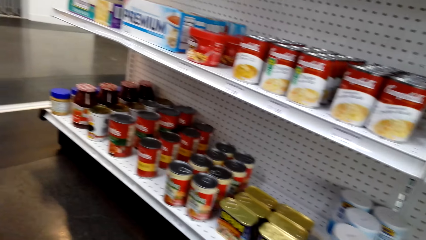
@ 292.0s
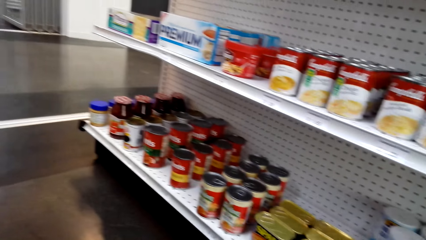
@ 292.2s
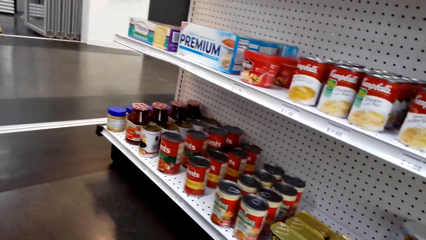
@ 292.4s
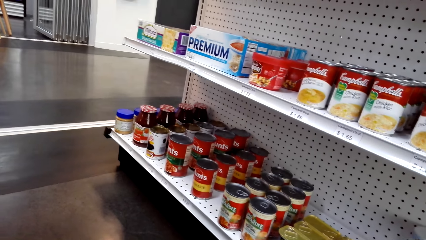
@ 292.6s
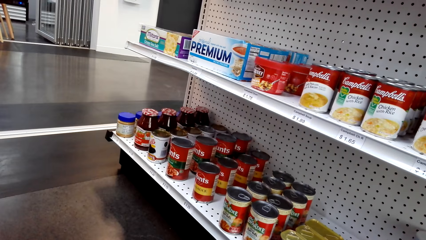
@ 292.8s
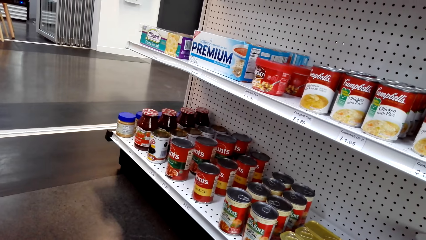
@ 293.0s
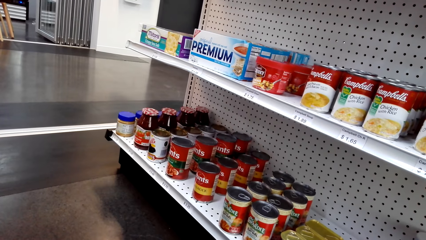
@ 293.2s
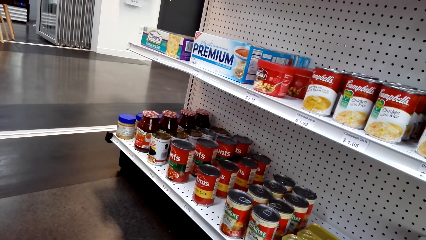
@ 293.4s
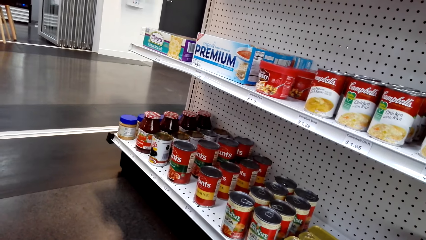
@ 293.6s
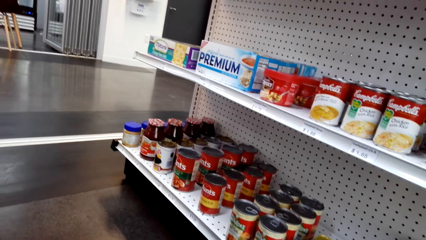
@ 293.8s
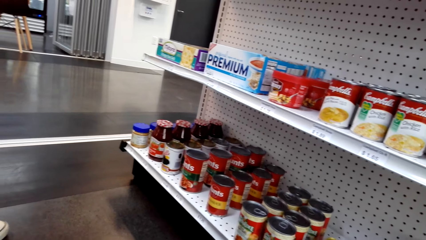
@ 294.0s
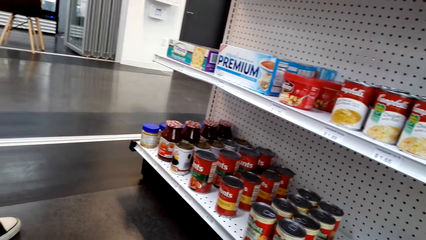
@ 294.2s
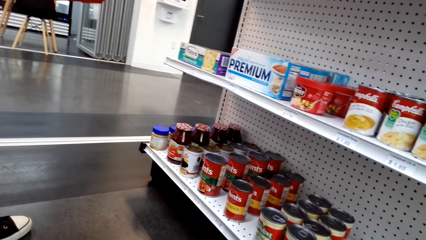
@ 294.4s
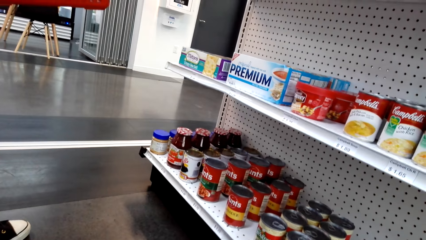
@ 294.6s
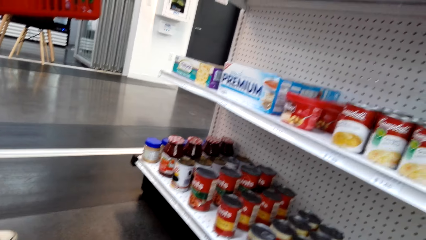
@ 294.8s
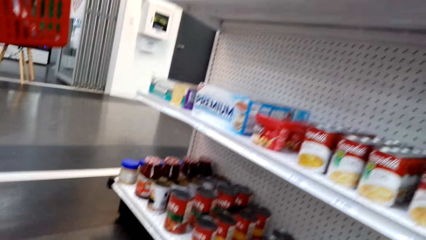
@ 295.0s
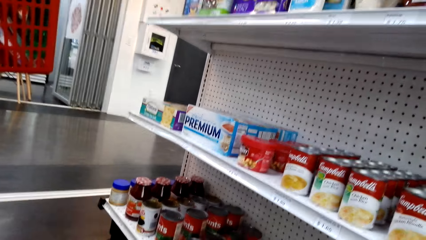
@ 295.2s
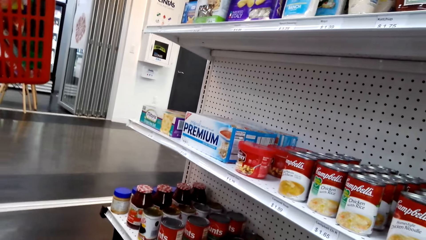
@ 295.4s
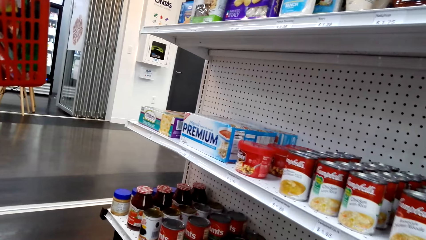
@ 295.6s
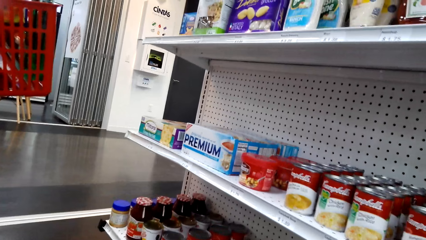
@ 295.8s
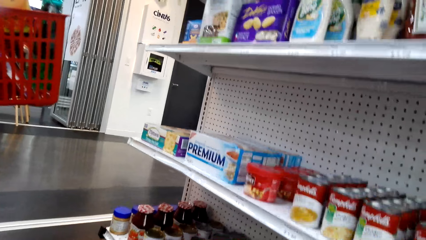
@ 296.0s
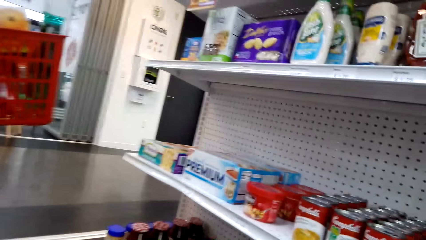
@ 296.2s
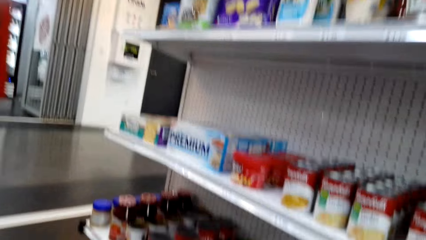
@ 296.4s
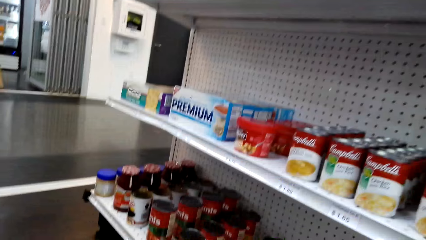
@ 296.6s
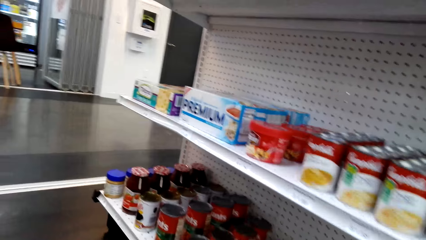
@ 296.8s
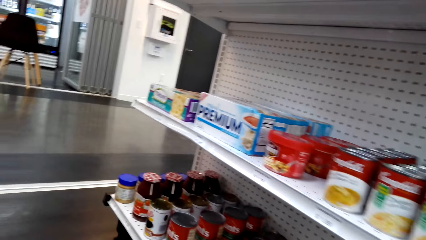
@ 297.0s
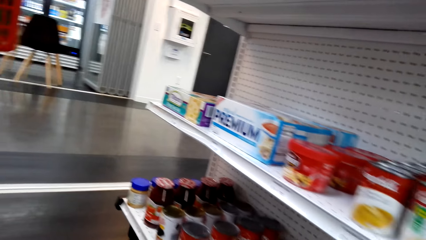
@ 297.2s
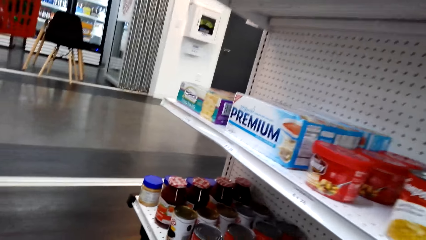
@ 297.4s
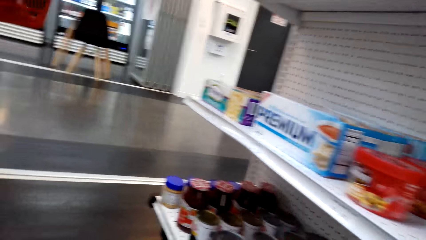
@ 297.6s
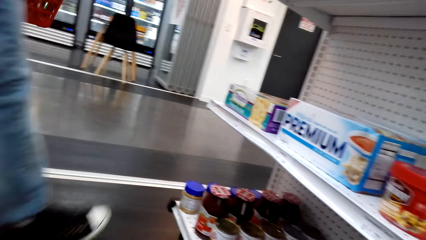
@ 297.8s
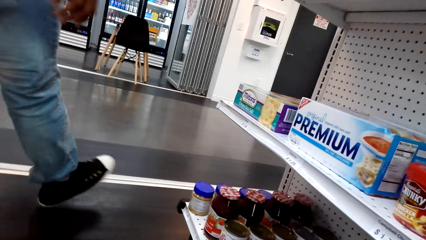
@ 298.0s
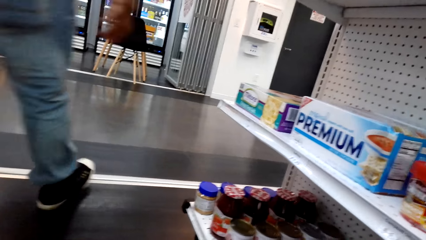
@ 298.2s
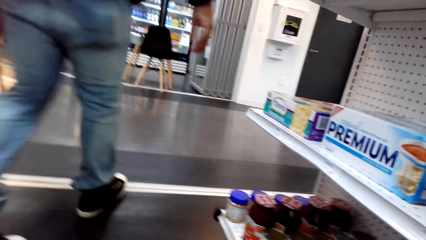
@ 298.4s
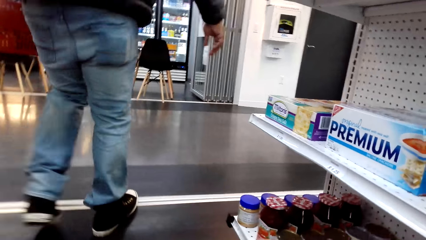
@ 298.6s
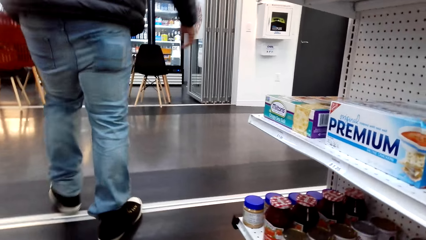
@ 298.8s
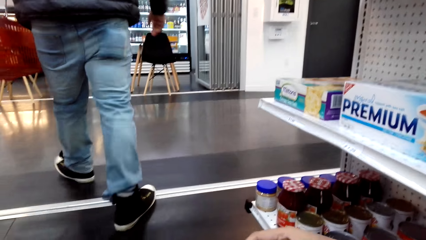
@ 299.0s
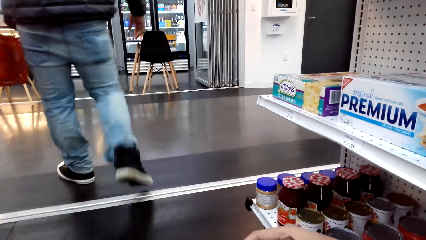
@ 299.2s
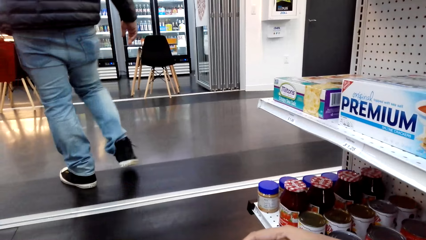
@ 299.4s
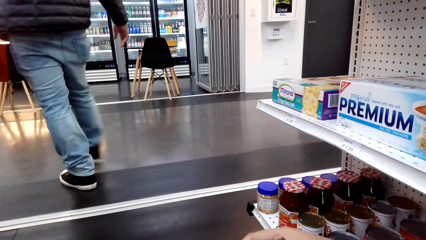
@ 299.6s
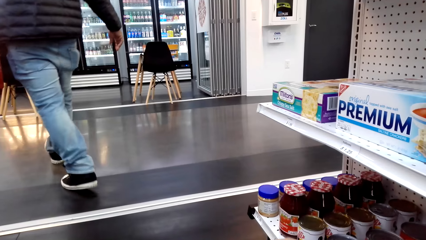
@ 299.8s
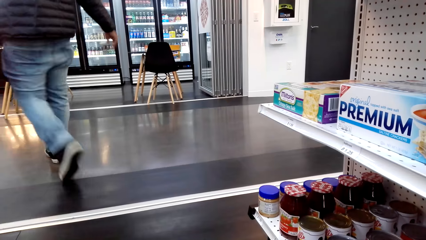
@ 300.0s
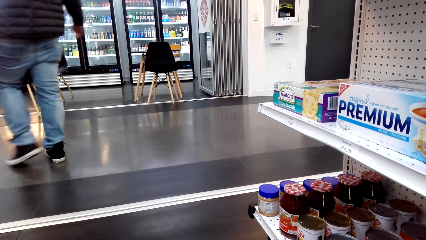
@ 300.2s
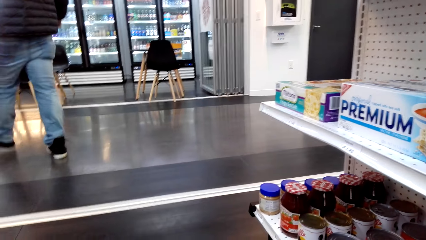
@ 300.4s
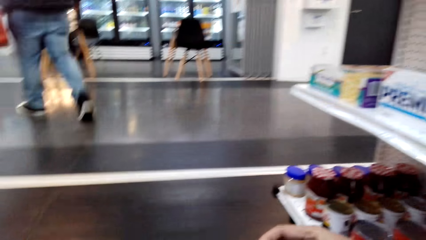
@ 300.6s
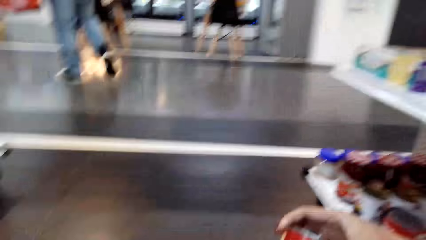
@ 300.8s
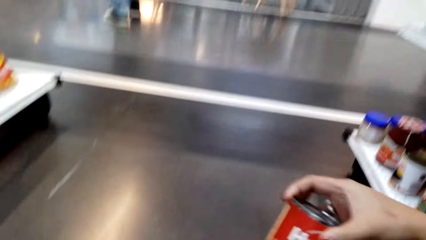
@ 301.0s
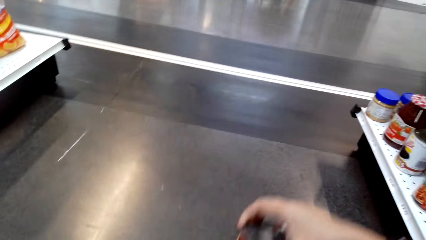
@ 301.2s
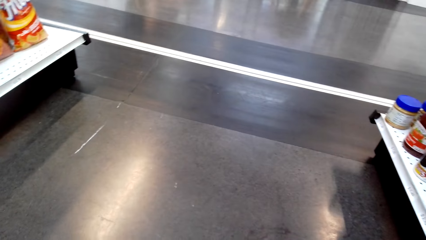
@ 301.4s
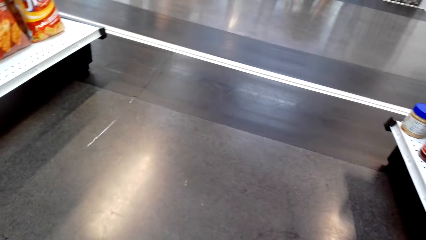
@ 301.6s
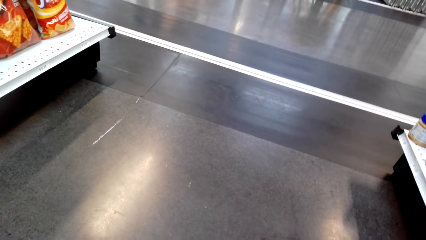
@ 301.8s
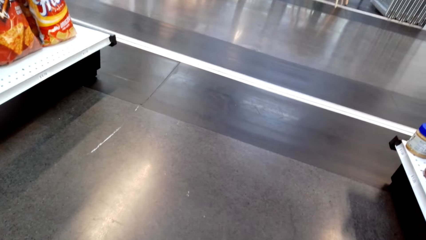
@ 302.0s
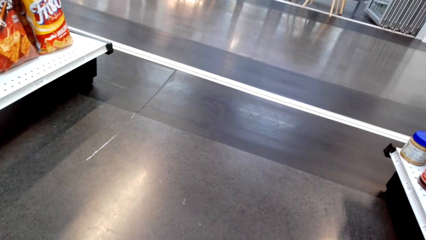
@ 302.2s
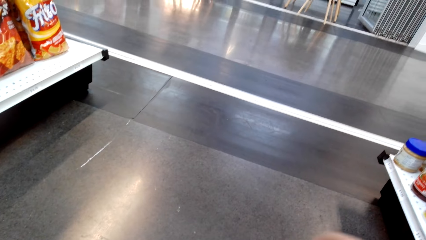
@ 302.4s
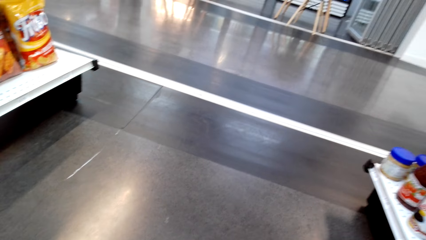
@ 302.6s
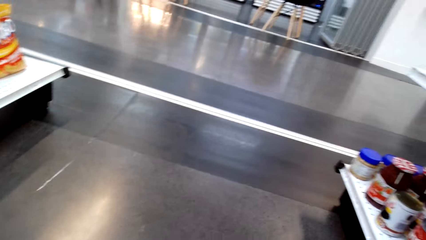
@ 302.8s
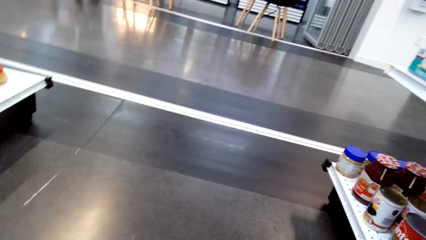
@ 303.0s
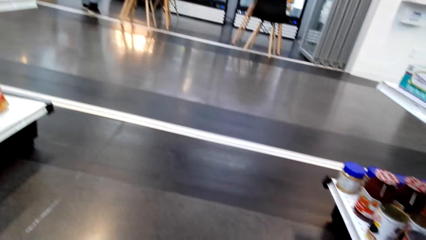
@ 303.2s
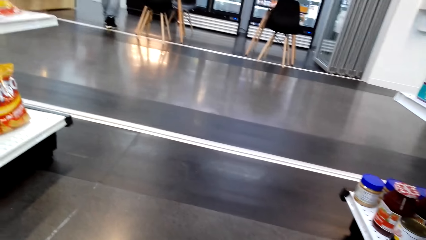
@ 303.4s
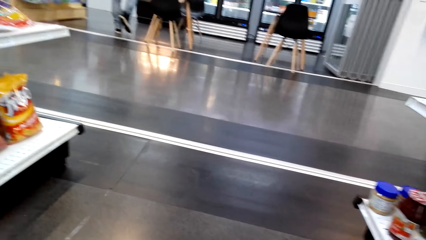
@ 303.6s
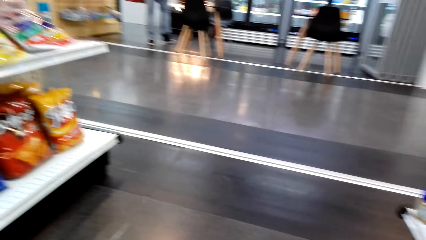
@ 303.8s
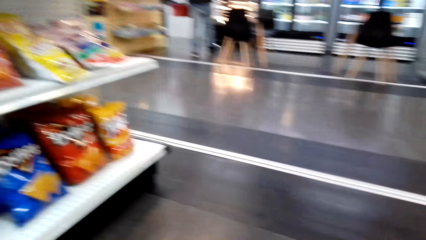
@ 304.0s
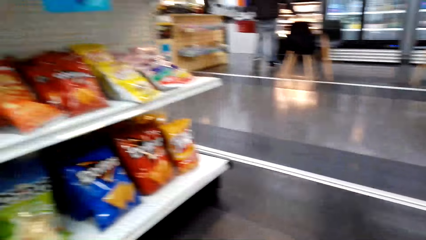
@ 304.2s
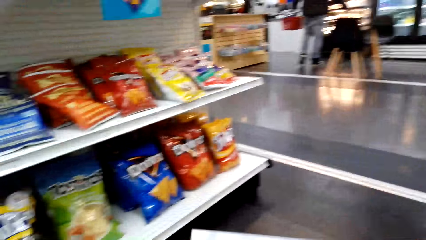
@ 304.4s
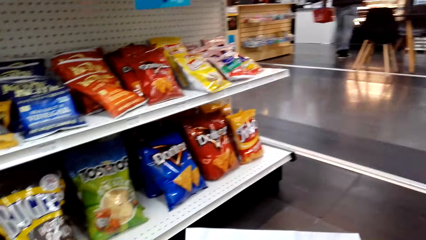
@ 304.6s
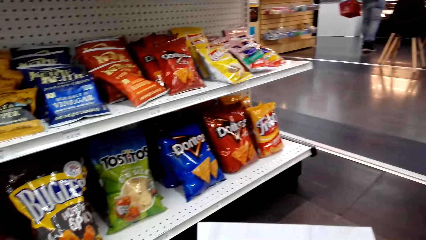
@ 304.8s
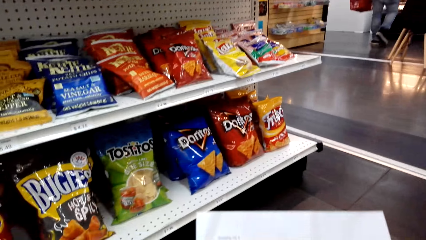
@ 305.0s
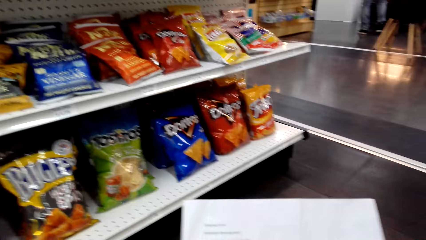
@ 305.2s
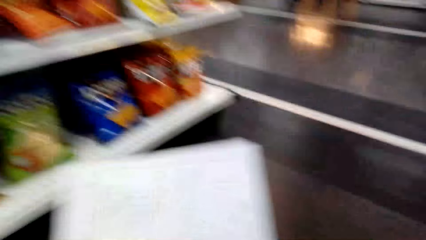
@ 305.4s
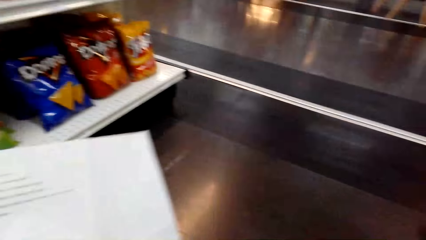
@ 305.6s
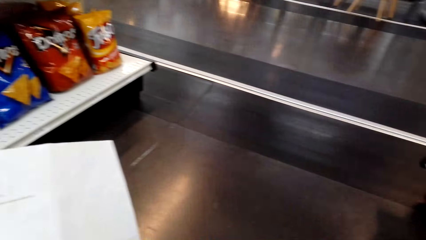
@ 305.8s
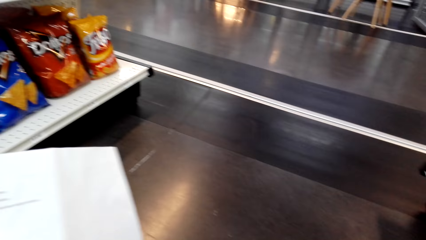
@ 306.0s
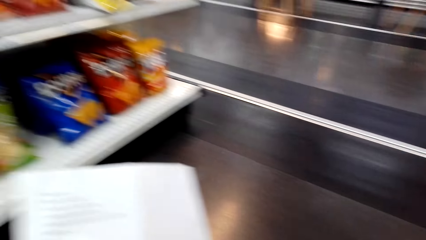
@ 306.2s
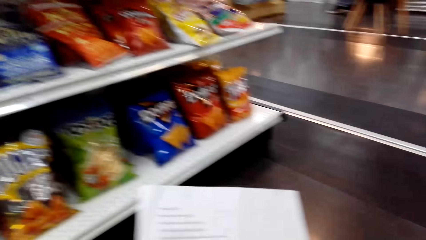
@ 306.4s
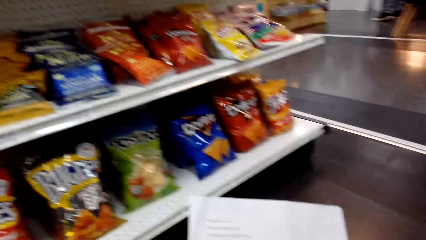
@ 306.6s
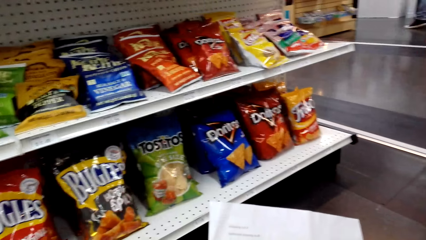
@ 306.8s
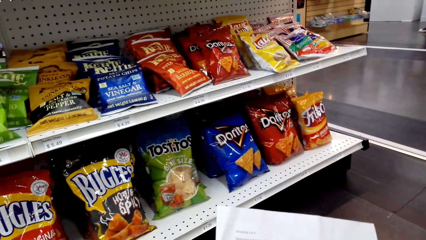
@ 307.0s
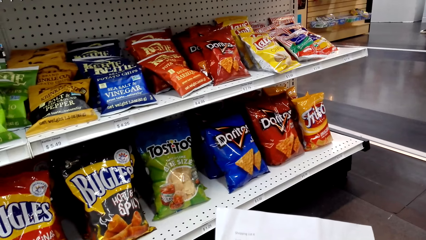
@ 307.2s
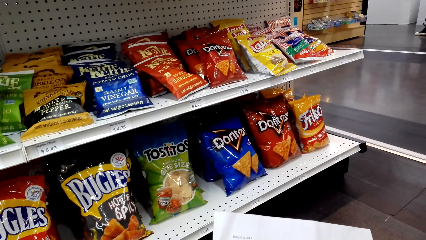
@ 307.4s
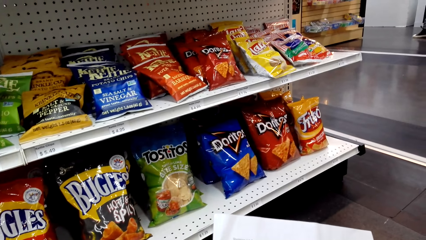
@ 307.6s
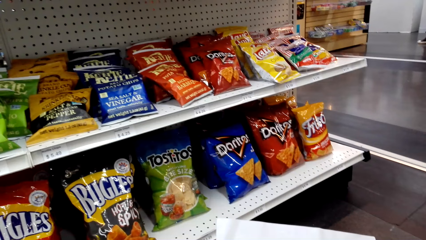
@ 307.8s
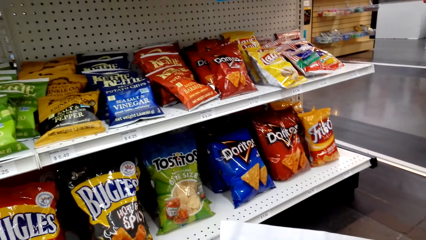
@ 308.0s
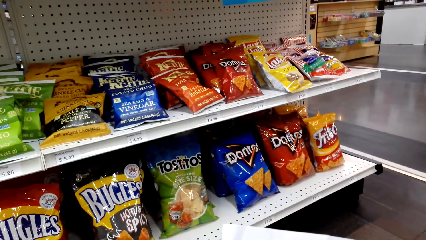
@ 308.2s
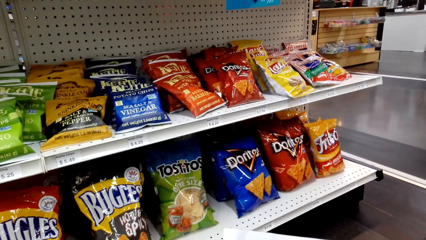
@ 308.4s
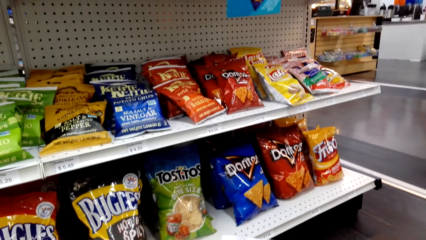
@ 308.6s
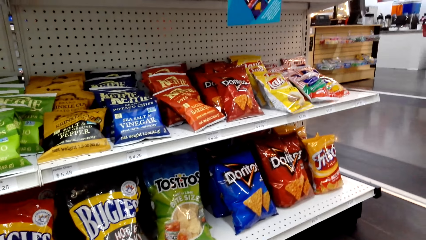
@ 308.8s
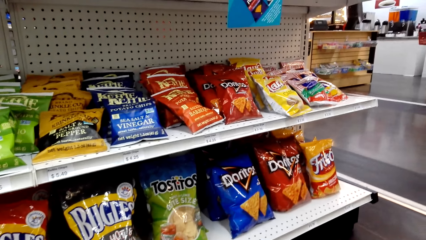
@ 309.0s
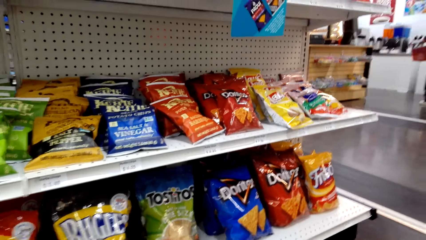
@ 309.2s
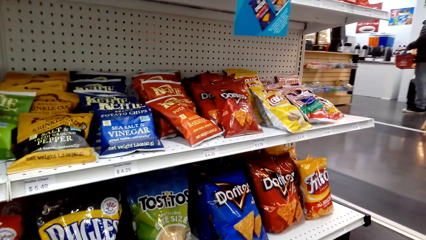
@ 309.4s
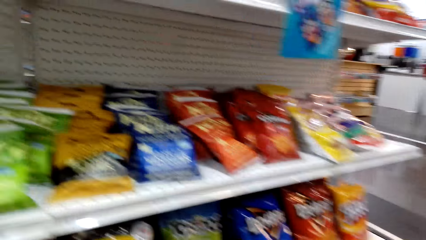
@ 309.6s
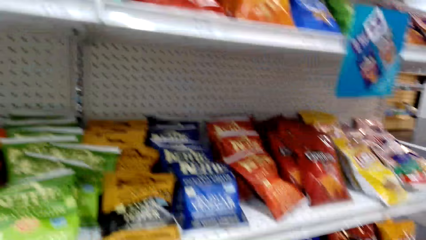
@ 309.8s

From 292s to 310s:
The camera wearer moves around. A man moves around. The camera wearer holds a paper. They read the paper.
